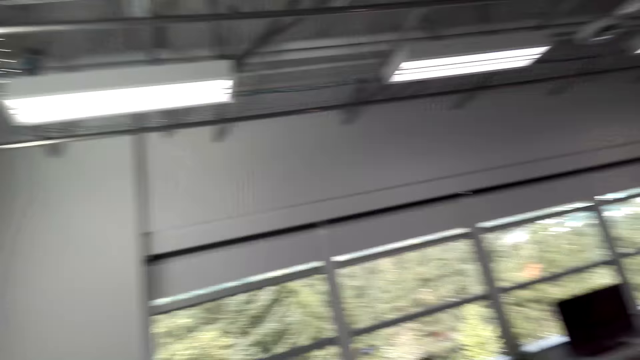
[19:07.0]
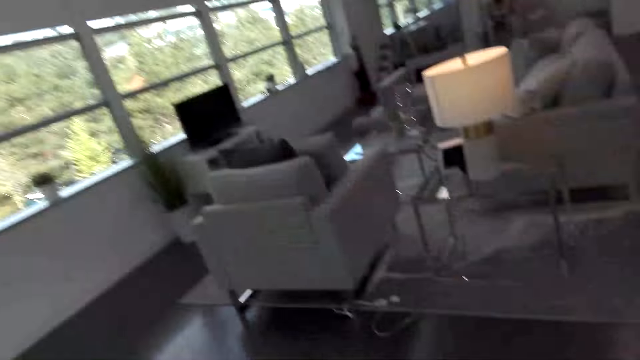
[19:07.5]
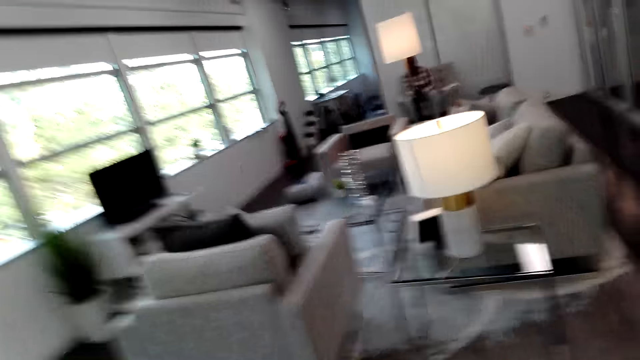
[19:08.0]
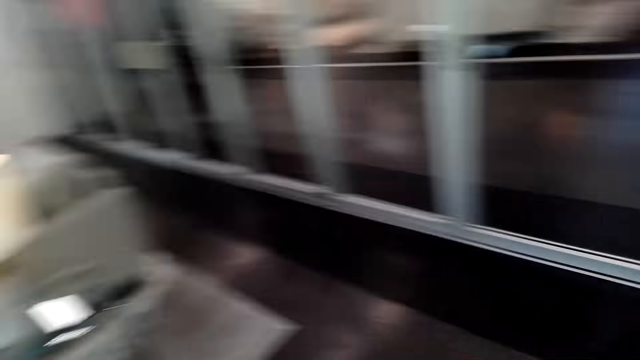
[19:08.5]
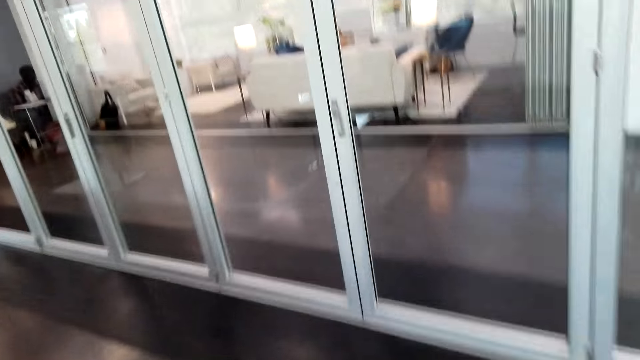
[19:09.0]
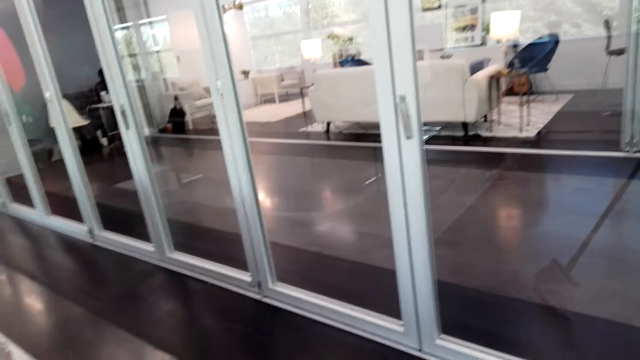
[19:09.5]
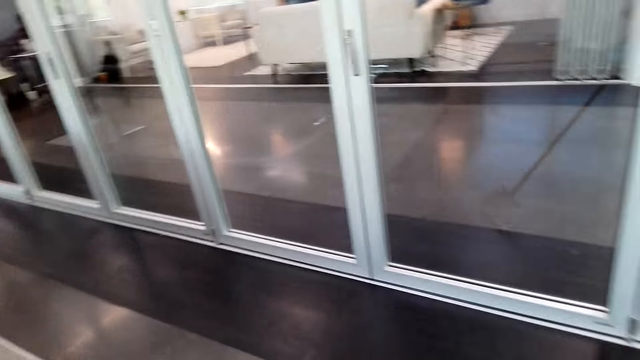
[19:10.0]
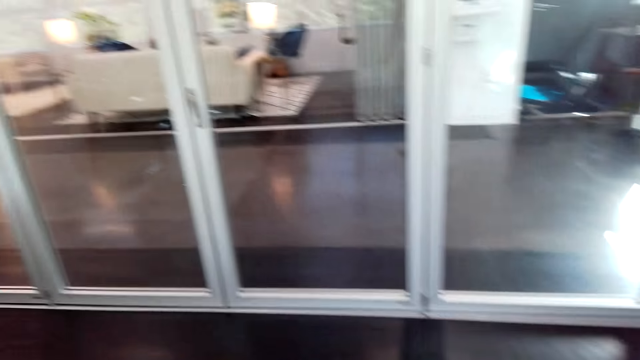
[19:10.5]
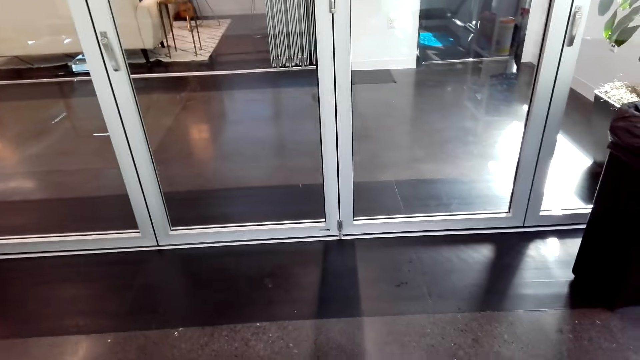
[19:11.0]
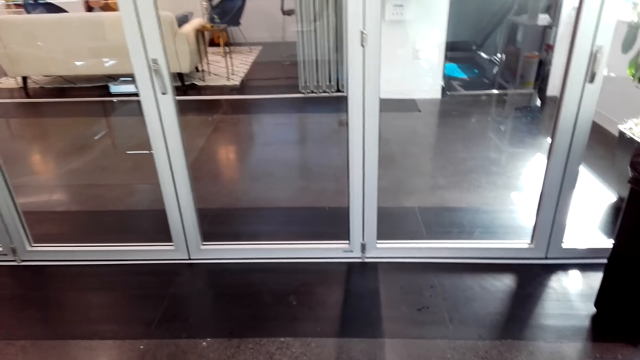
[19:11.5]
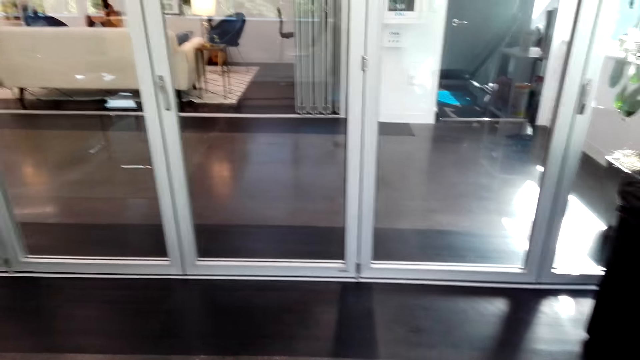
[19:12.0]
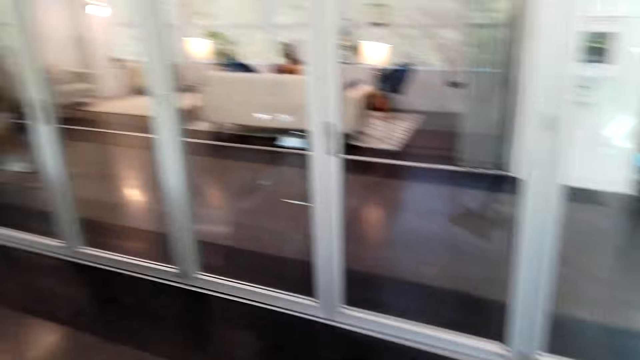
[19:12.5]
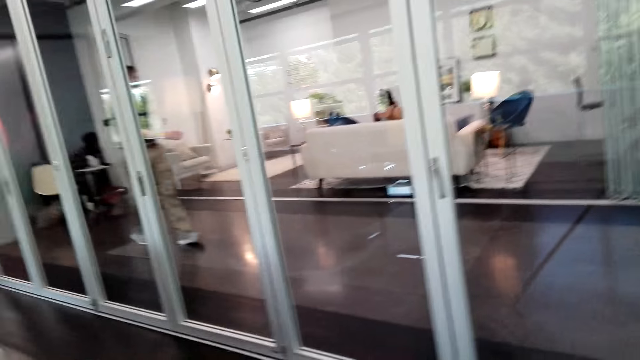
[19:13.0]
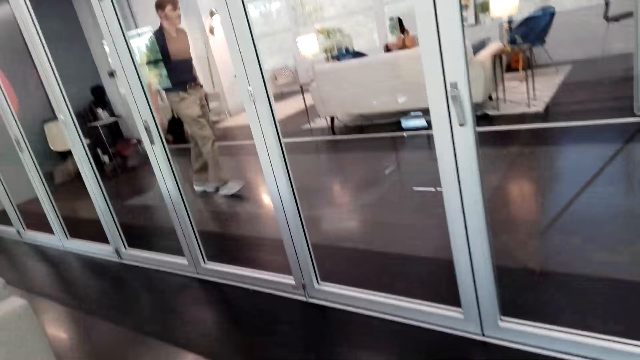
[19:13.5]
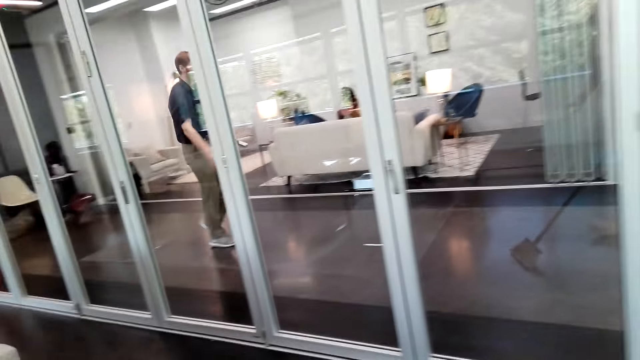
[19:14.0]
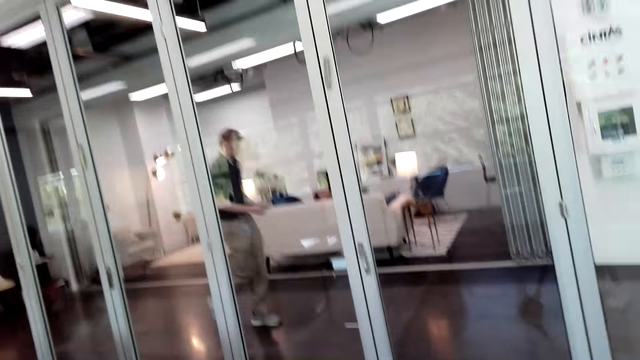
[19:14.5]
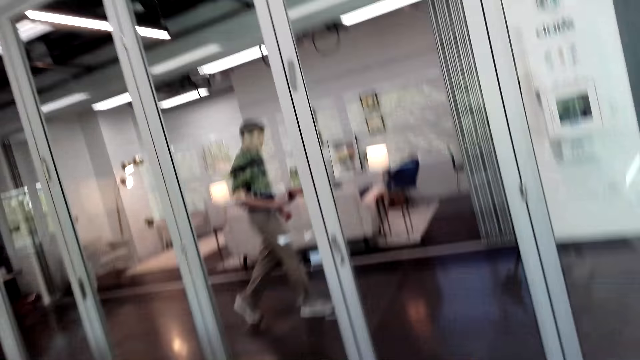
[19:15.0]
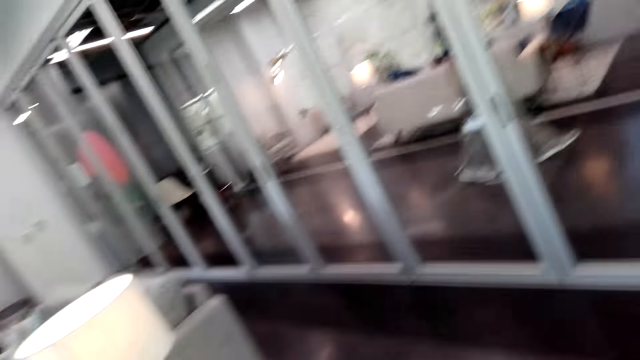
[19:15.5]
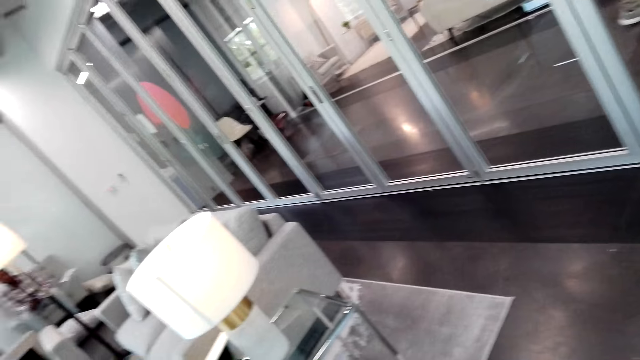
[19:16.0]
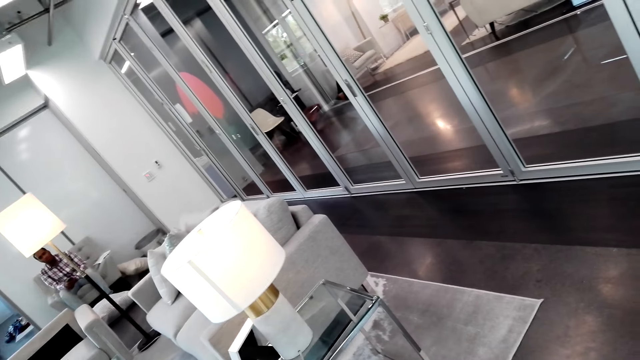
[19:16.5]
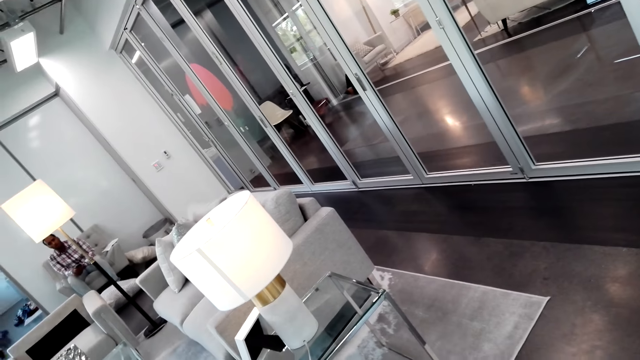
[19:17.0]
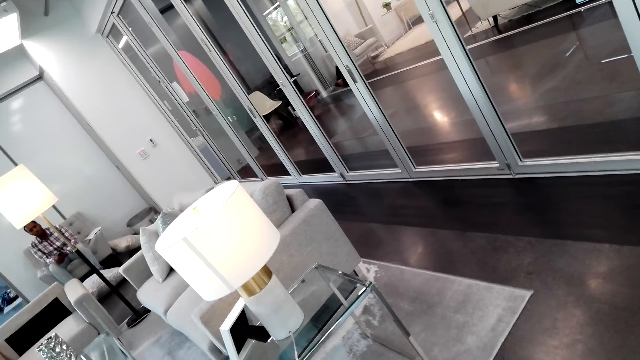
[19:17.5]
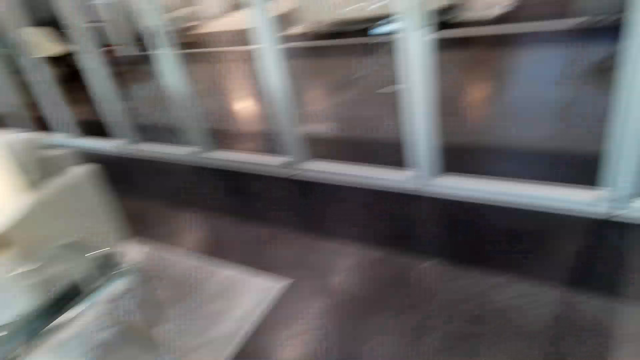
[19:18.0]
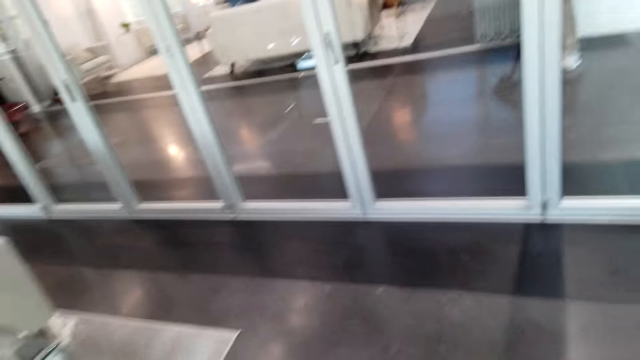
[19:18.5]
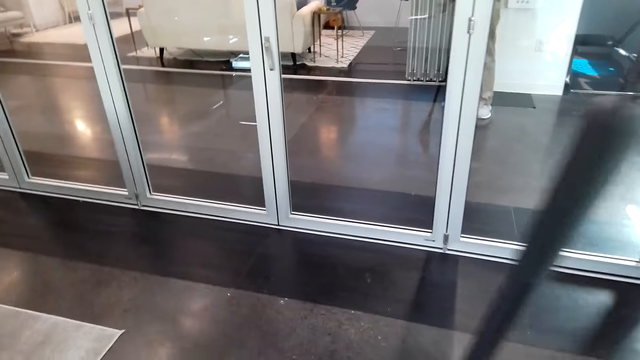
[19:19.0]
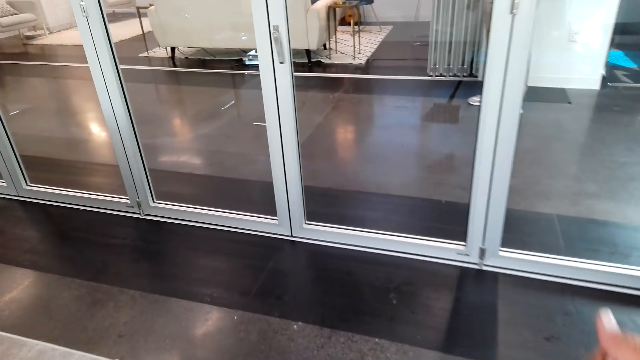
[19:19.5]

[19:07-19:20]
The camera wearer walks around the shop. They sweep the floor. They converse with a man. They look at the man.

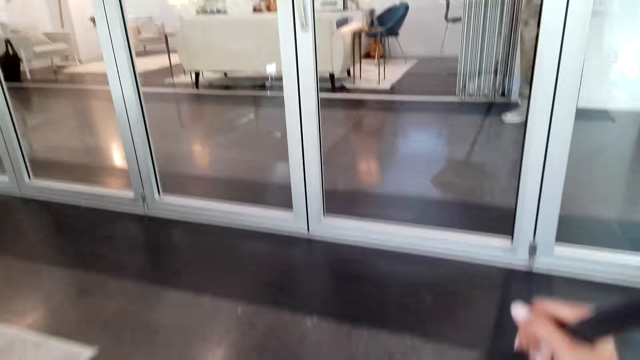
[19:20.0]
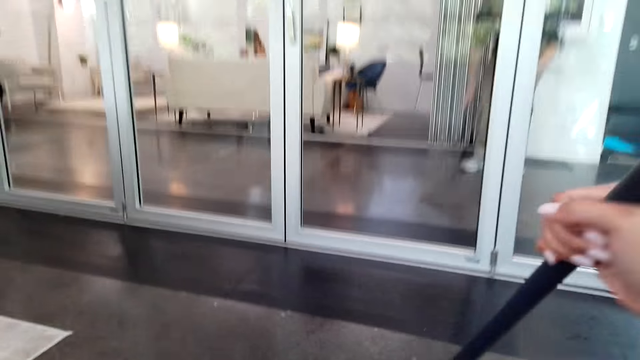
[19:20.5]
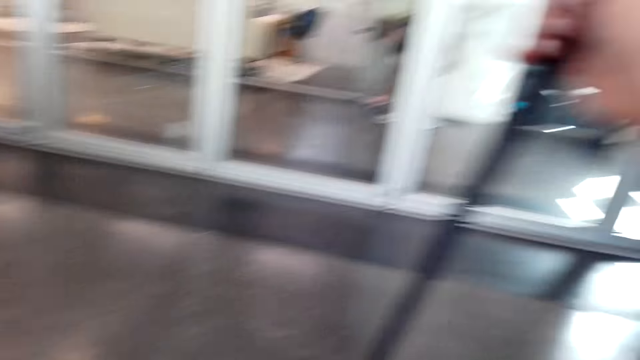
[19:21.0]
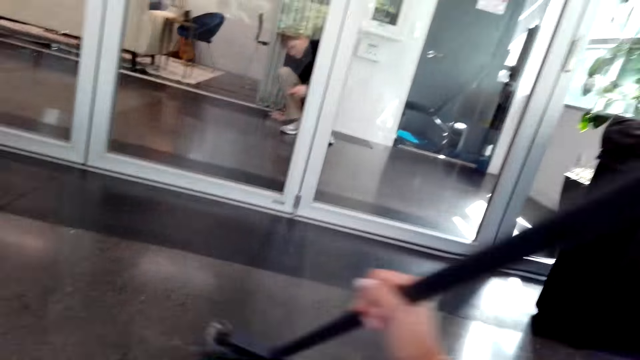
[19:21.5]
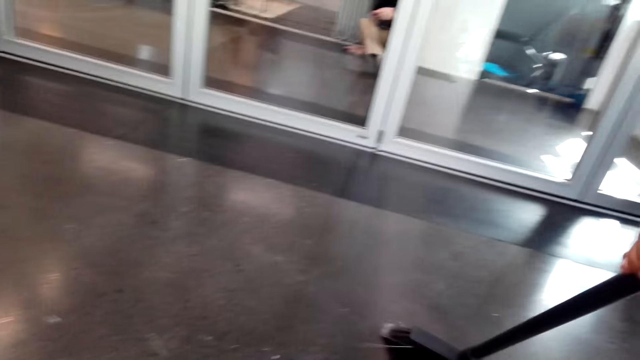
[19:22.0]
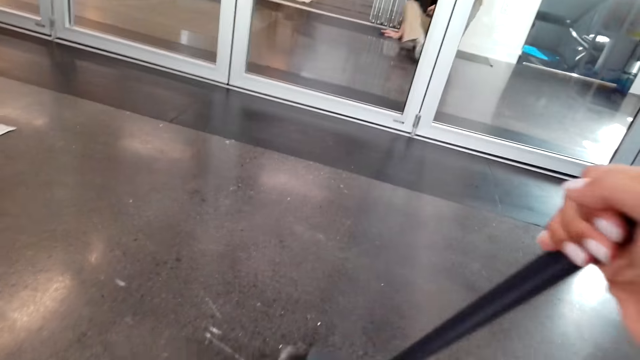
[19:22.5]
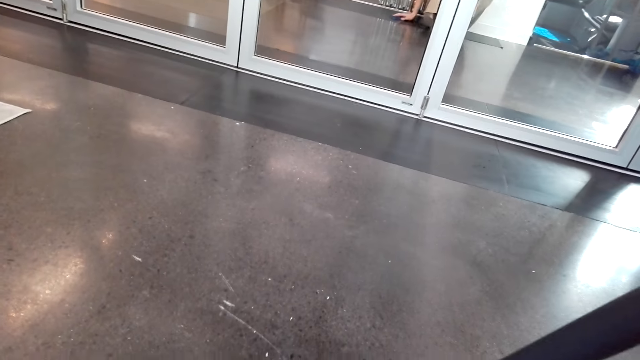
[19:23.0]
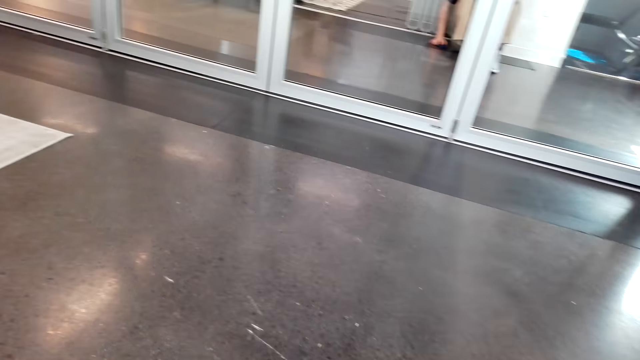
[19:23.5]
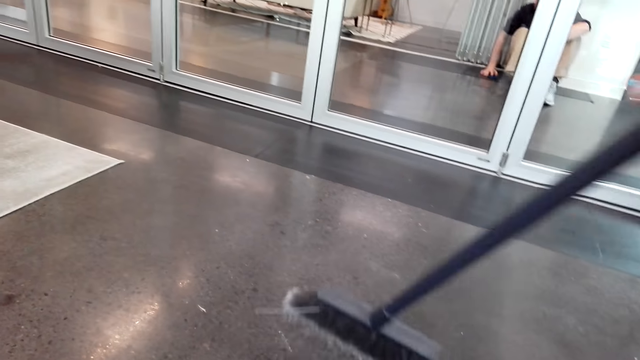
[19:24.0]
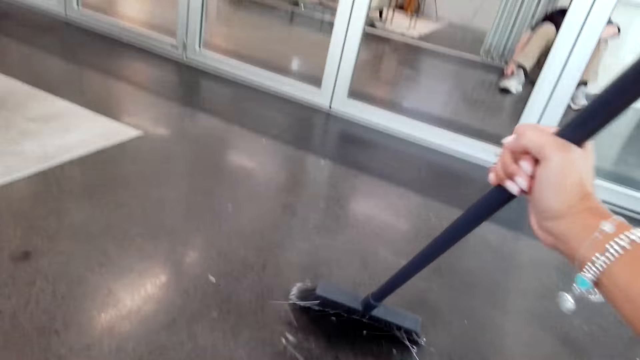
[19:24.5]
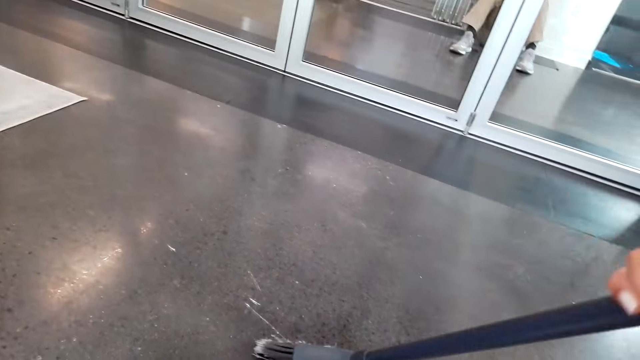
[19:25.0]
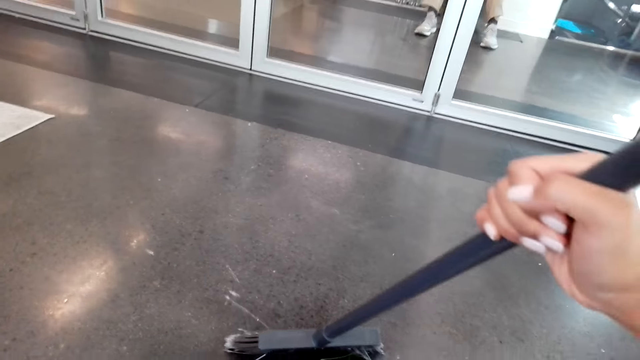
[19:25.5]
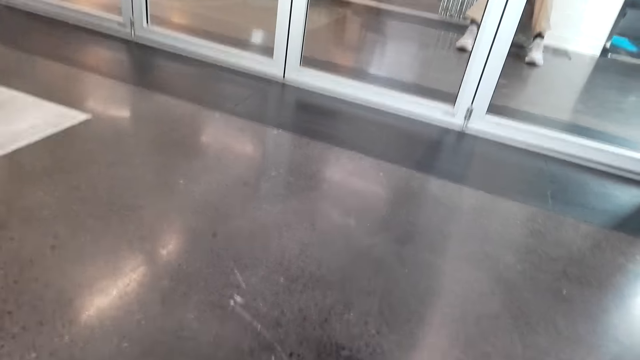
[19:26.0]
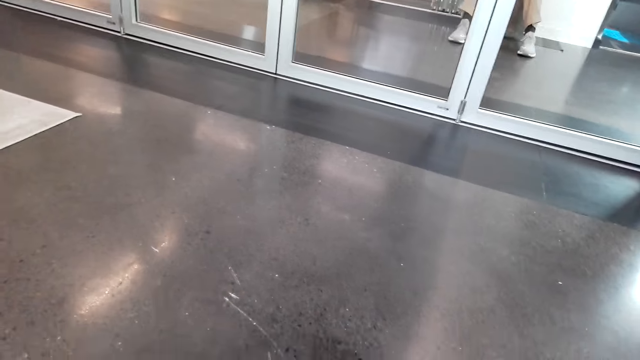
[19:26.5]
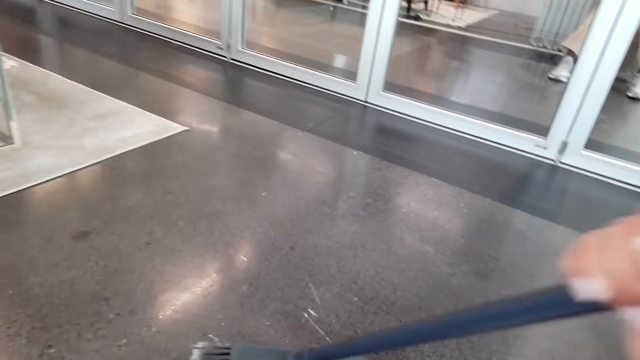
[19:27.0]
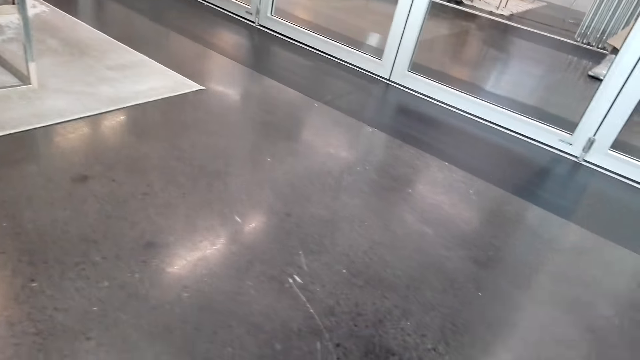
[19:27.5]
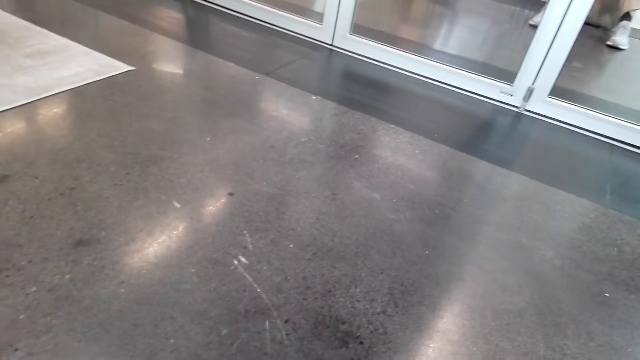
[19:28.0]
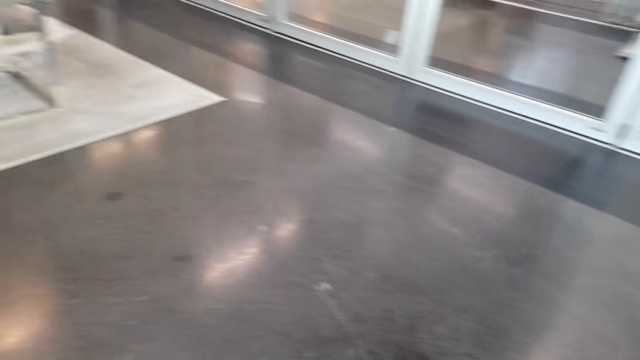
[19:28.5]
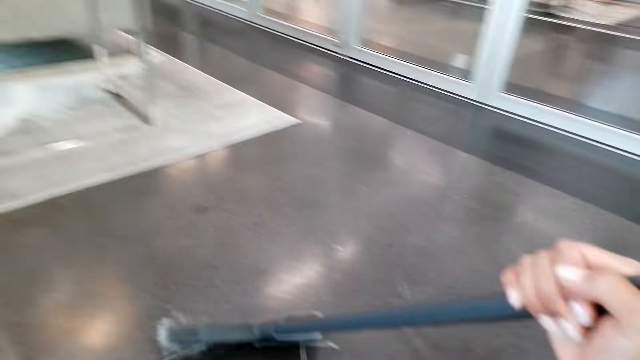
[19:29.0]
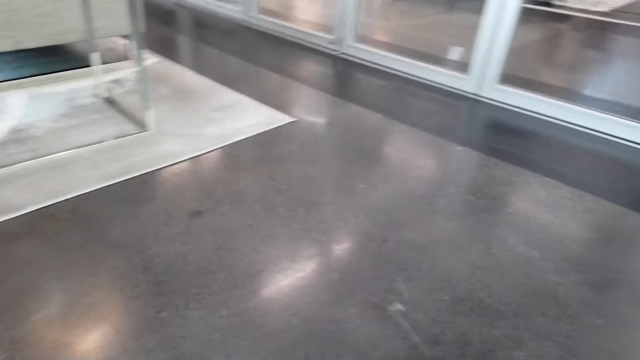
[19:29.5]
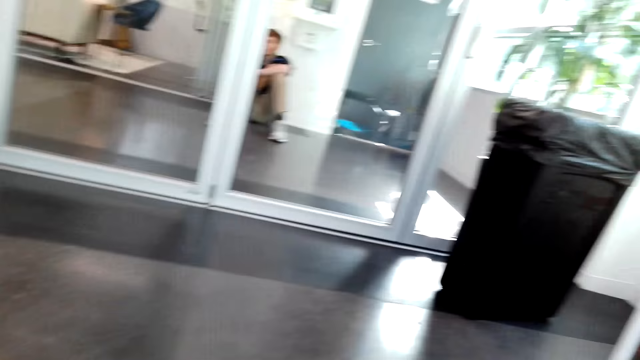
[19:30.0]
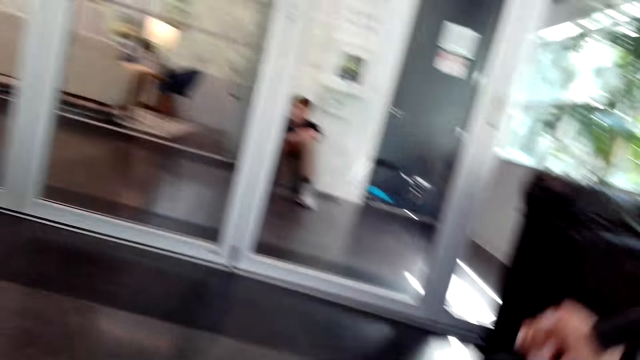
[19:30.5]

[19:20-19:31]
The camera wearer sweeps the floor. A man converses with the camera wearer.
